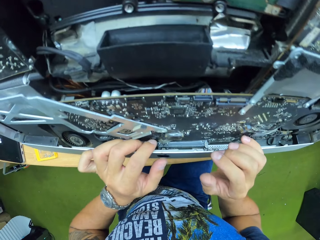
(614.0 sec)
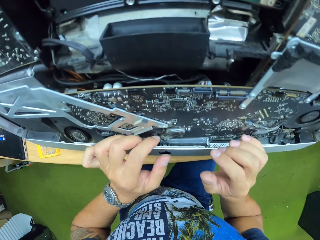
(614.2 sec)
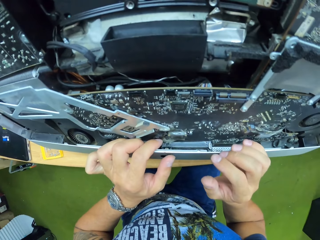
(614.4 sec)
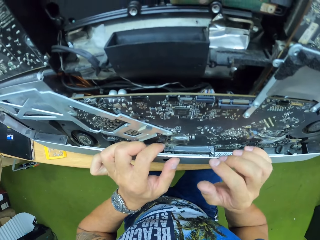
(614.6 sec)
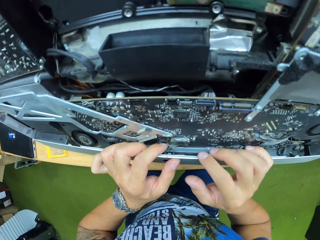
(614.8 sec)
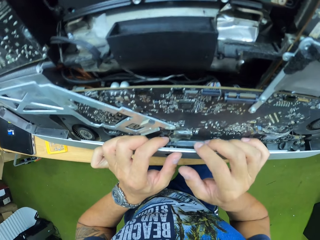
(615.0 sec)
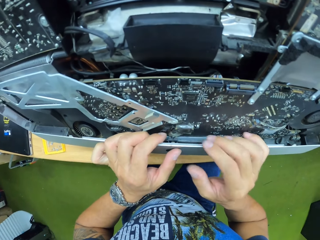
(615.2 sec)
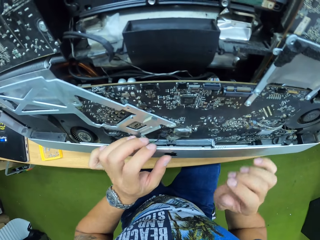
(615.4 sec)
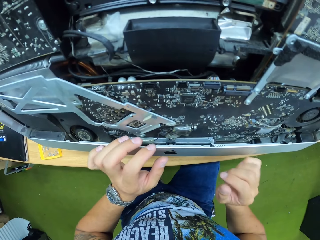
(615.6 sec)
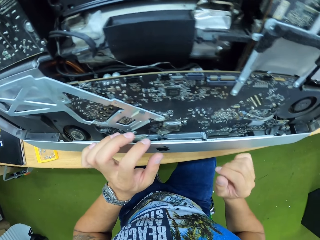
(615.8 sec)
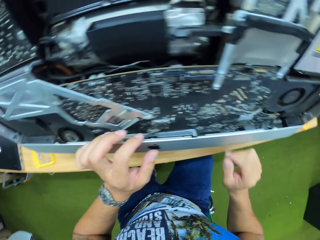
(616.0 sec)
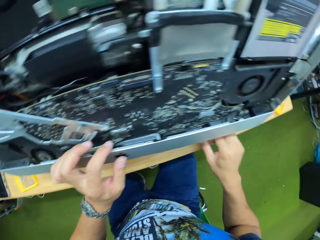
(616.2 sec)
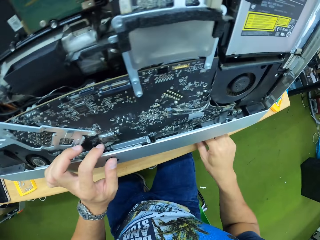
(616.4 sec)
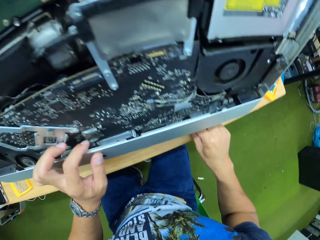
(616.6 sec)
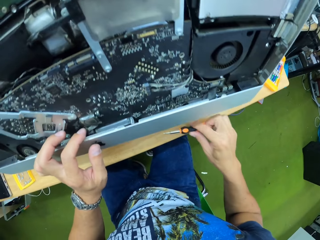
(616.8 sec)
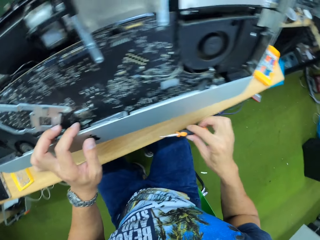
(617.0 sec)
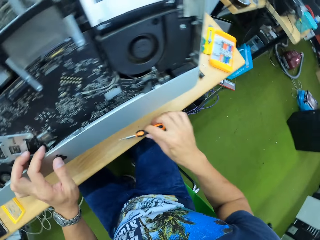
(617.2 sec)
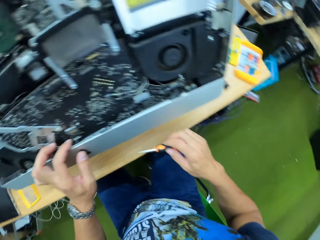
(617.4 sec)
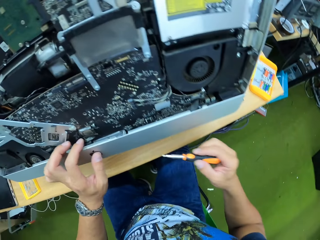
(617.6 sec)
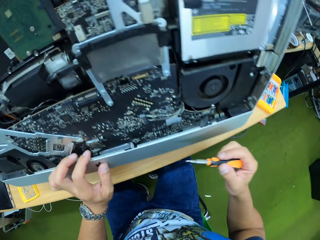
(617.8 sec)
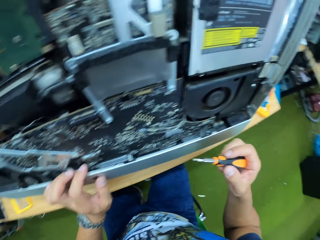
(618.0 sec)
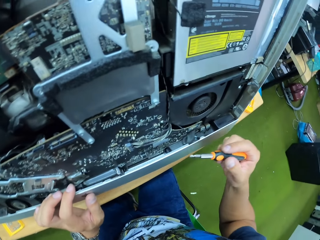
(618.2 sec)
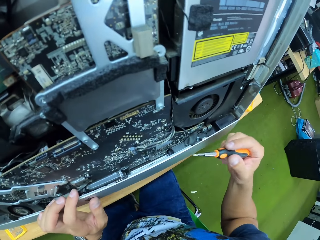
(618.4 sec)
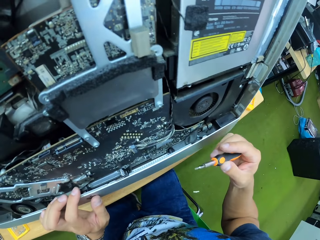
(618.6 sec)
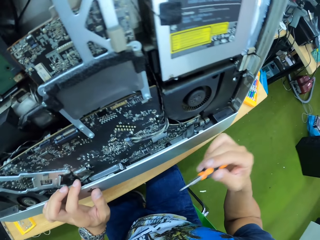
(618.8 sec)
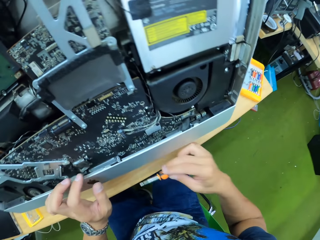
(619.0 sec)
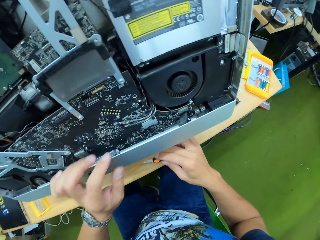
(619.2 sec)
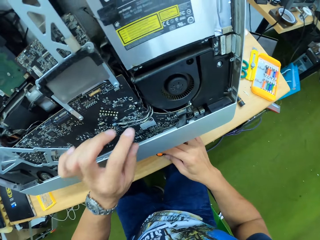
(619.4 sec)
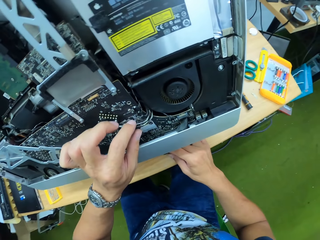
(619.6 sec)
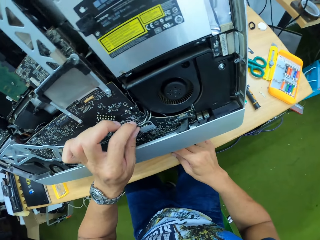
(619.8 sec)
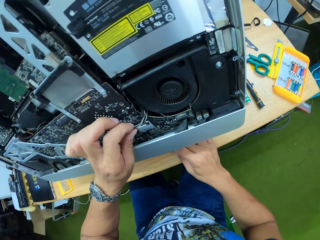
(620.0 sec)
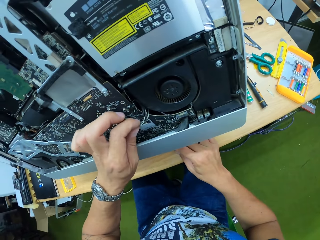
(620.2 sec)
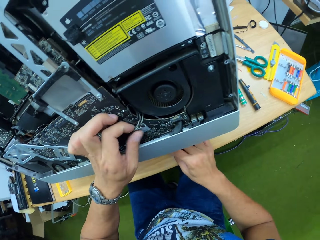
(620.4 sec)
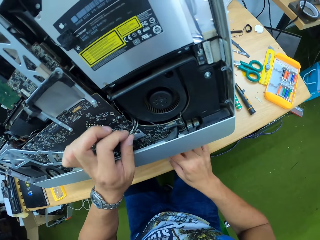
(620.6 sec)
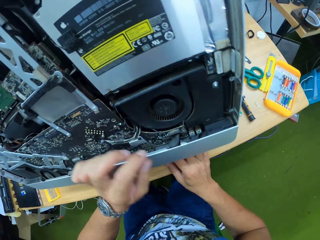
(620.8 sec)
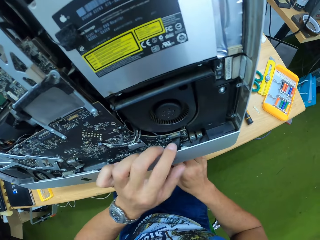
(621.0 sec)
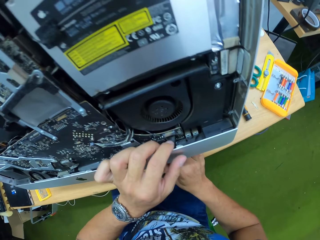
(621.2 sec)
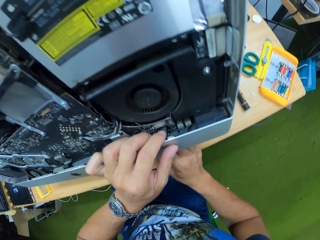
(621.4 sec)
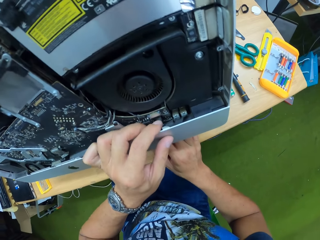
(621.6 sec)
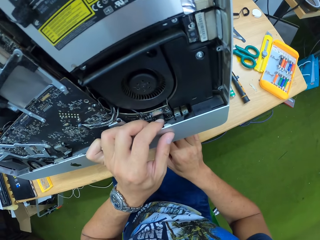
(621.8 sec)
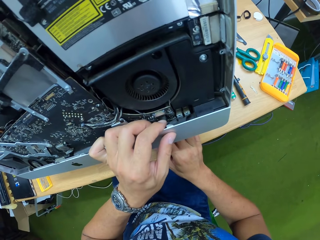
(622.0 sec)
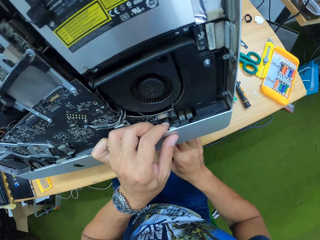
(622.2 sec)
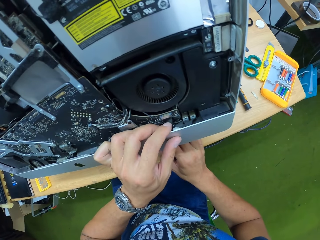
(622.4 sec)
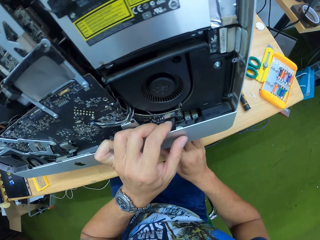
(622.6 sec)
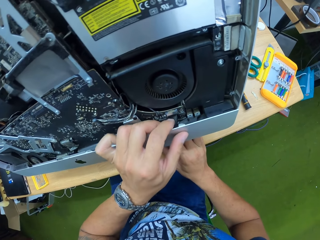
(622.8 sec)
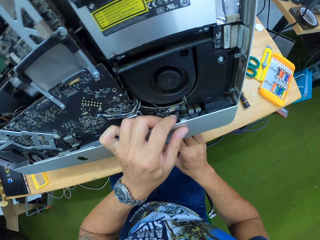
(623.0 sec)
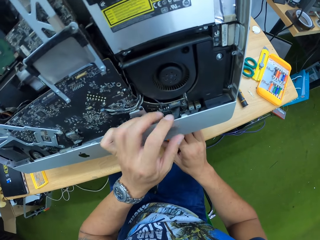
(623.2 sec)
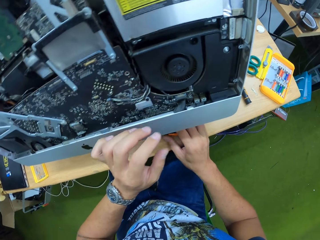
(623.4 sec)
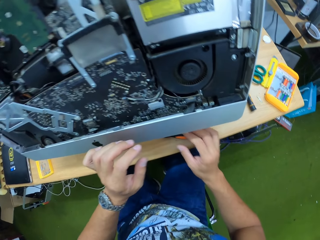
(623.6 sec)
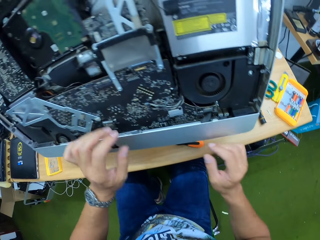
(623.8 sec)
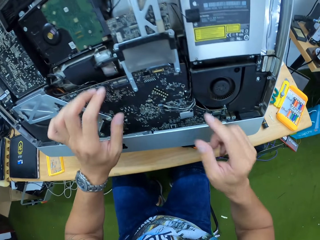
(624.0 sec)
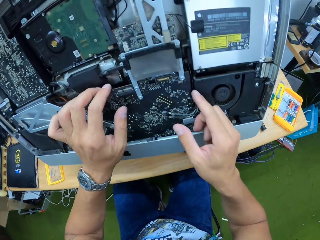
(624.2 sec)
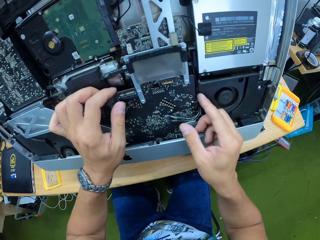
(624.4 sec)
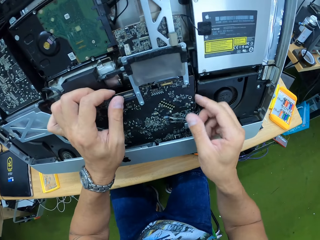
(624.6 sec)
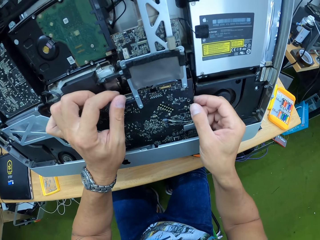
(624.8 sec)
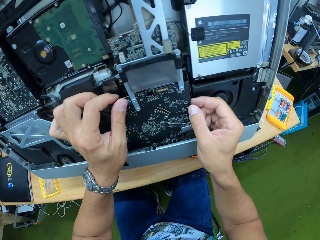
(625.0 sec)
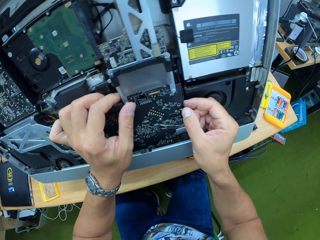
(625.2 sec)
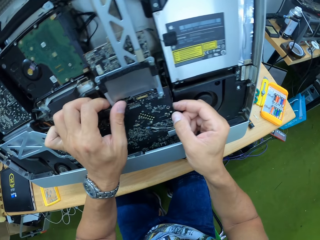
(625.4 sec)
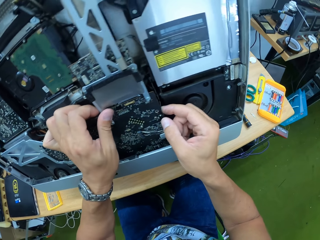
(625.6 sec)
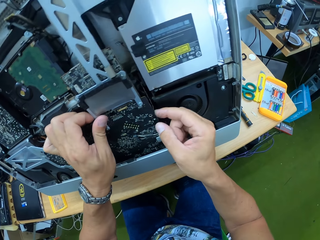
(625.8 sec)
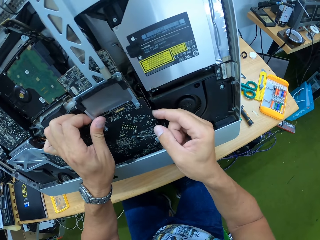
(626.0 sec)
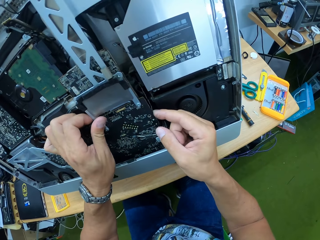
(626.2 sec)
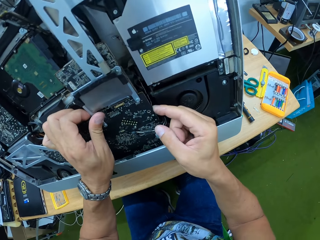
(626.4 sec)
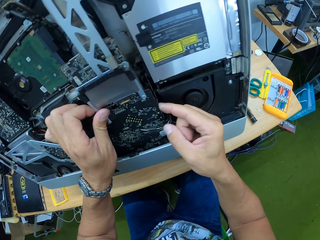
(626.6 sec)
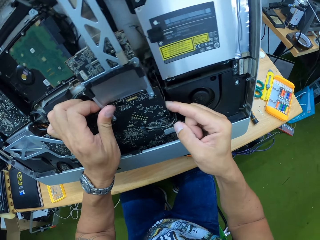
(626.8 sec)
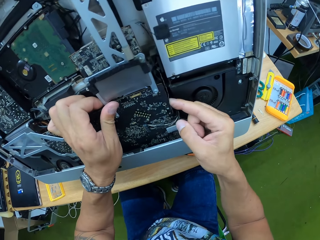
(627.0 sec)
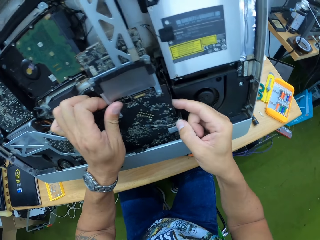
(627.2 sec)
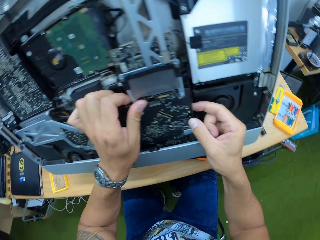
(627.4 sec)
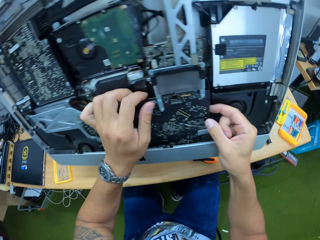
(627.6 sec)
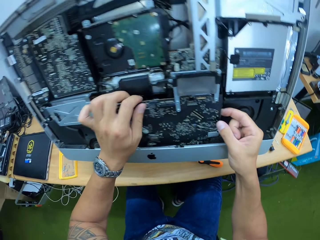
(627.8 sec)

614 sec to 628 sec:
The camera wearer picks a screwdriver from a table with his right hand. He places the screwdriver in his right hand on the table. He holds the wire of an electronic panel in the desktop computer with his left hand. He touches the wire. He connects the motherboard. He places his left hand on the lower part of the desktop computer's screen frame. He holds the electronic panel in the desktop computer with both hands. He holds an electronic board in the desktop computer with both hands.

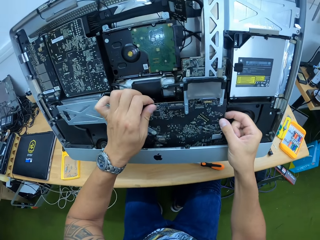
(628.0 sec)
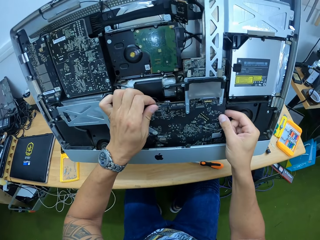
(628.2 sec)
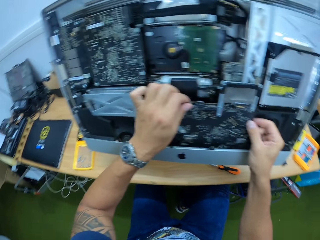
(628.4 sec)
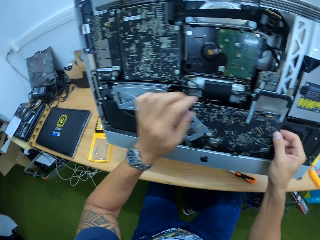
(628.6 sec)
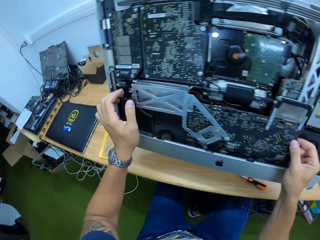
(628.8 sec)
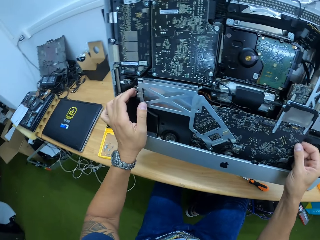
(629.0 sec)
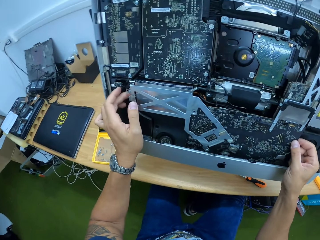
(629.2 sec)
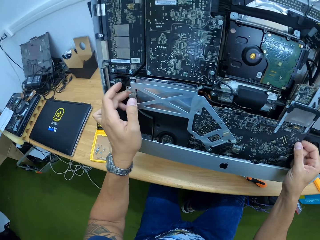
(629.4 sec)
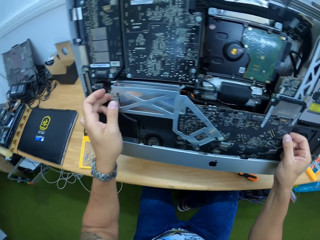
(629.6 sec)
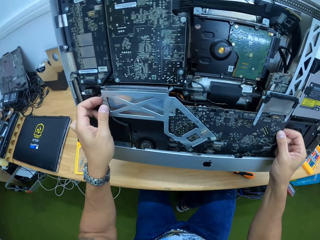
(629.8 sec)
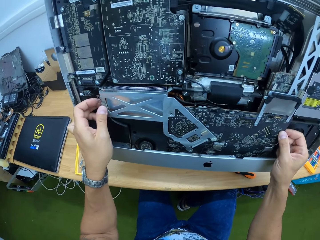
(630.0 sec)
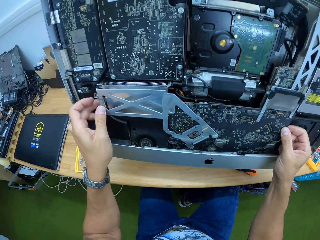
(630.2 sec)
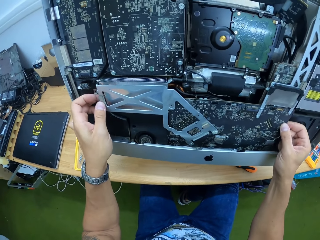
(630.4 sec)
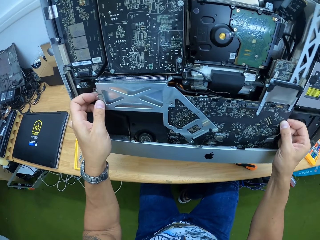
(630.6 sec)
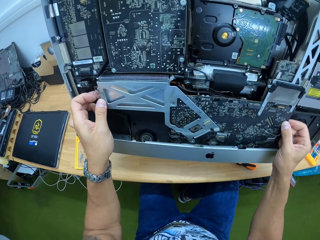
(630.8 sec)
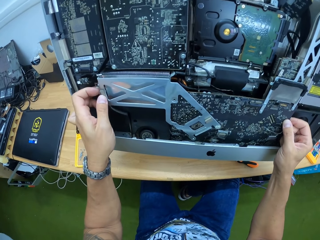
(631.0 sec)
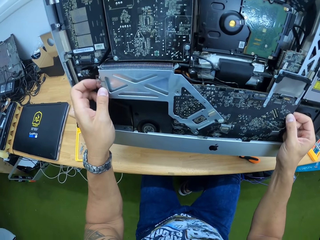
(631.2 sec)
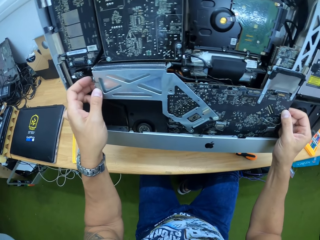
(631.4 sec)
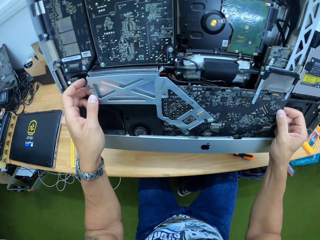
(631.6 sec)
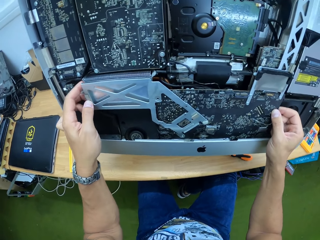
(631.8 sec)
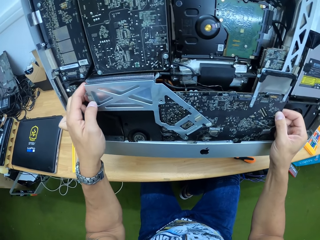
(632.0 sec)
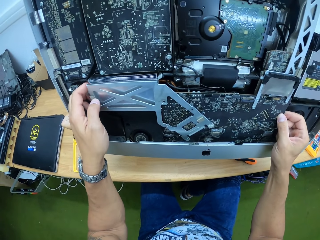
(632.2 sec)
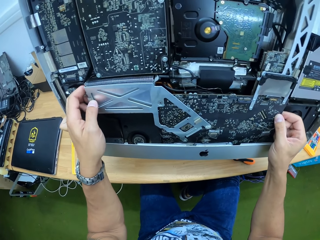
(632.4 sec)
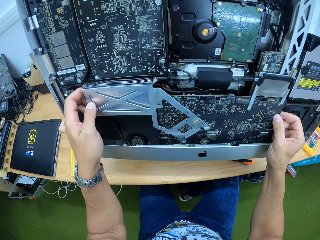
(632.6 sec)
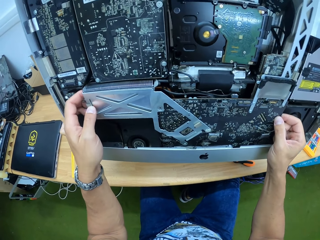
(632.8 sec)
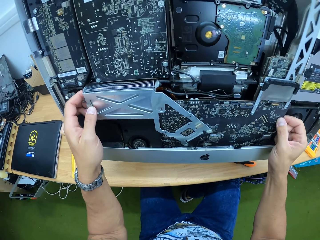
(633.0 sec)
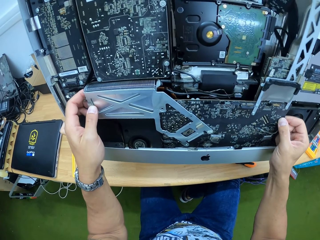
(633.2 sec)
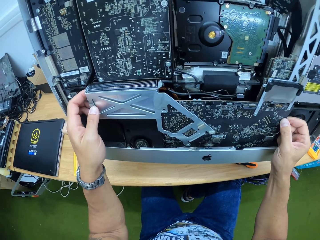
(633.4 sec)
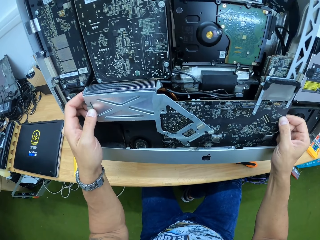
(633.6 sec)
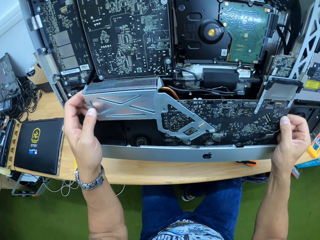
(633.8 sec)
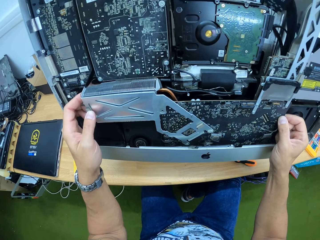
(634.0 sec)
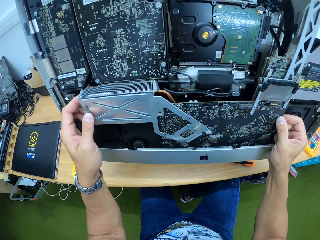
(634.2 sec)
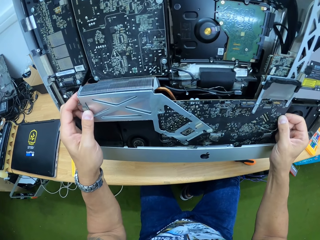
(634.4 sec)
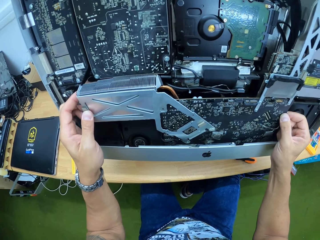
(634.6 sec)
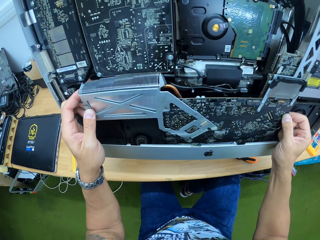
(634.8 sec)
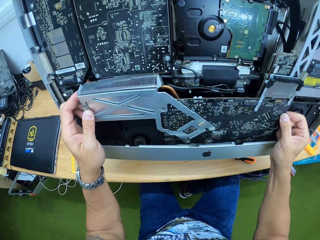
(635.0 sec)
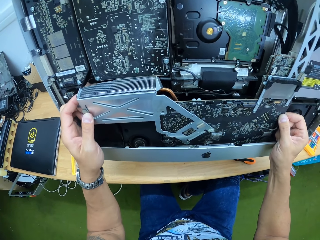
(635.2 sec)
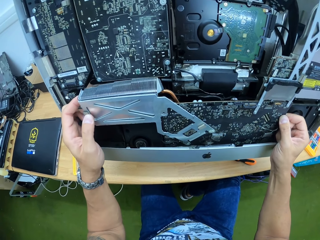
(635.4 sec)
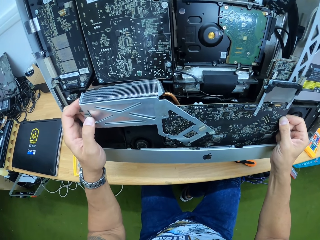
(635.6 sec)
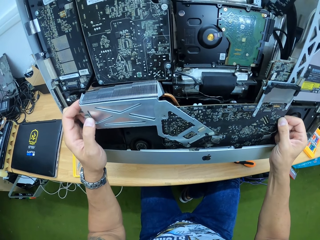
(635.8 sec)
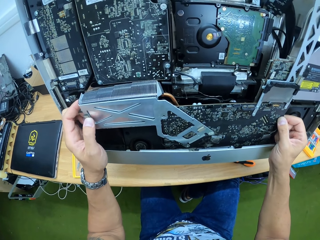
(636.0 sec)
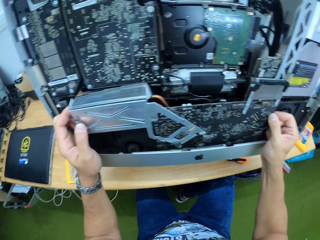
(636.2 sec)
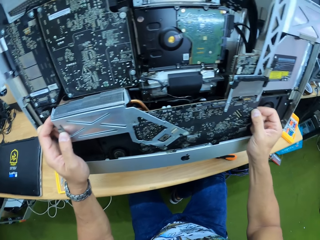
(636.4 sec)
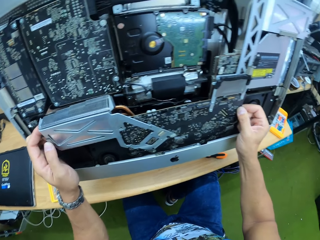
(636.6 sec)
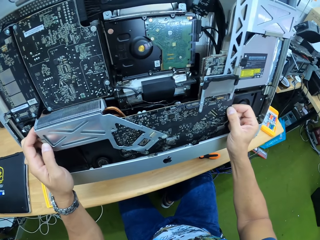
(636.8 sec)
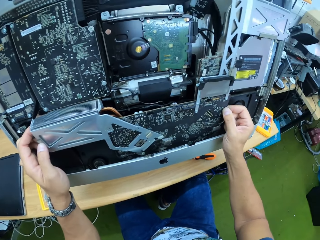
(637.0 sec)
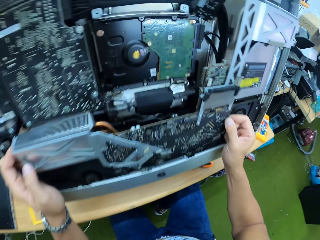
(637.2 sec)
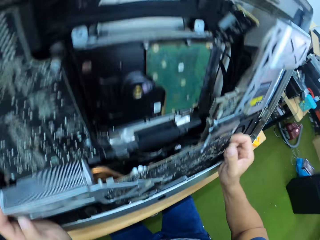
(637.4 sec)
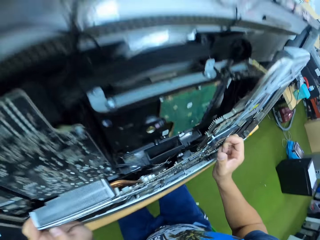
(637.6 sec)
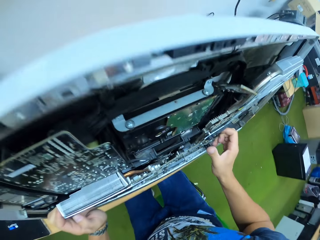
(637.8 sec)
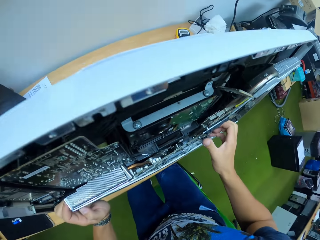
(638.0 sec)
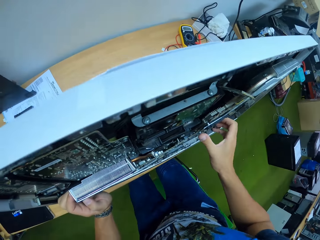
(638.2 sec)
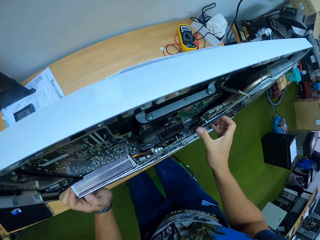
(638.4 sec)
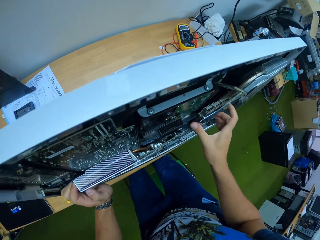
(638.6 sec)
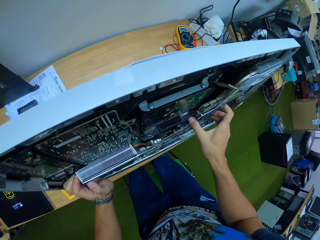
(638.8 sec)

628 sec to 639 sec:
The camera wearer pulls the framework for the electronic panel with both hands.
